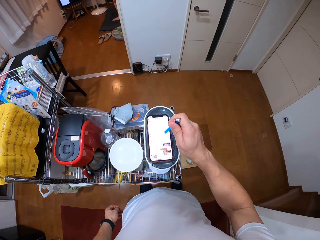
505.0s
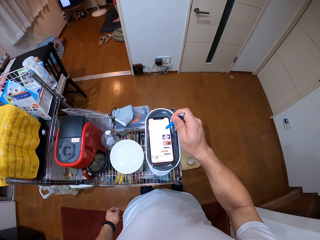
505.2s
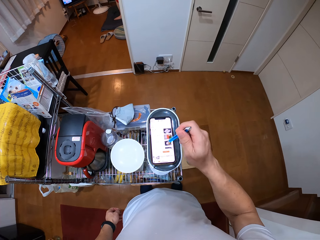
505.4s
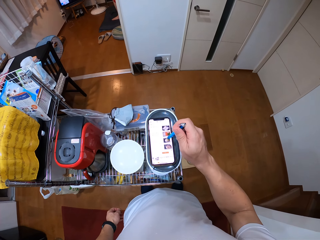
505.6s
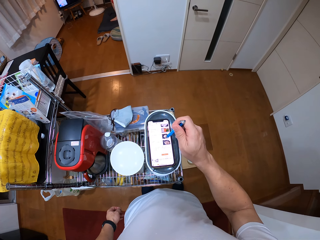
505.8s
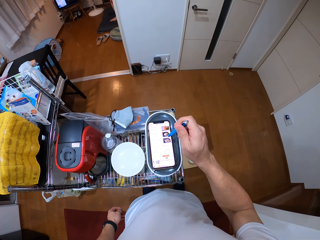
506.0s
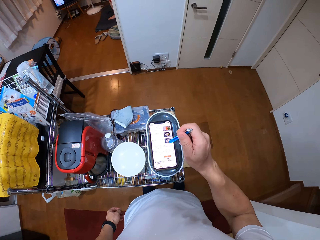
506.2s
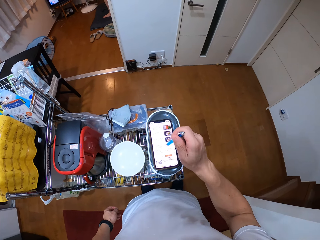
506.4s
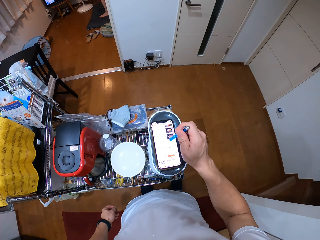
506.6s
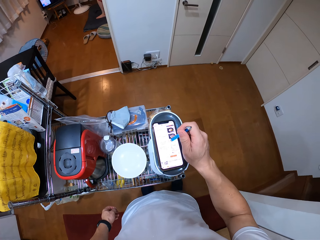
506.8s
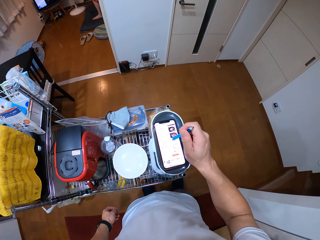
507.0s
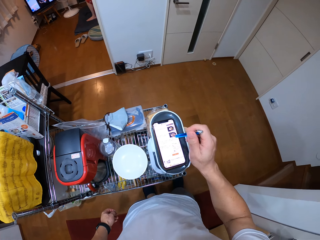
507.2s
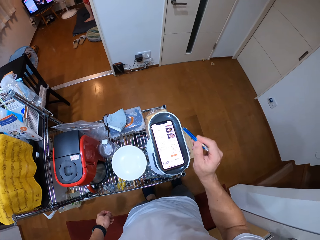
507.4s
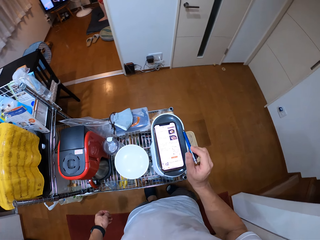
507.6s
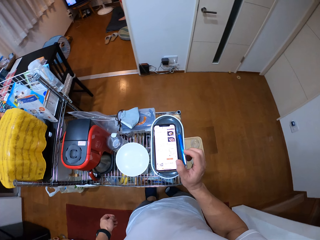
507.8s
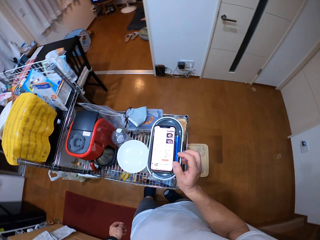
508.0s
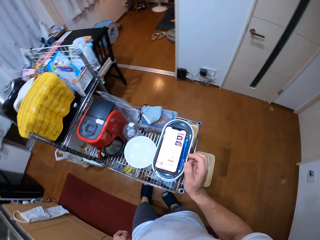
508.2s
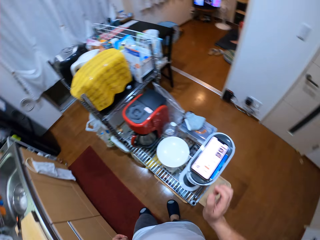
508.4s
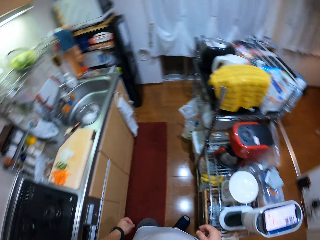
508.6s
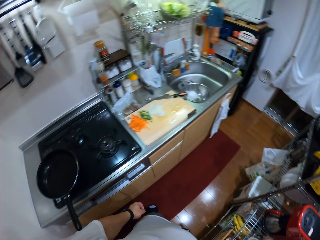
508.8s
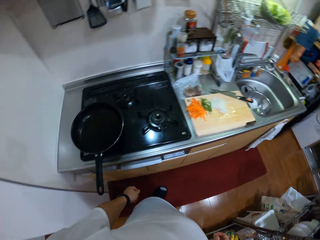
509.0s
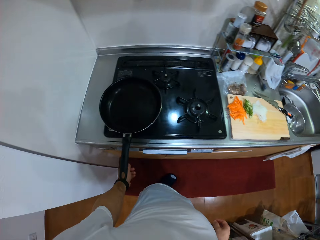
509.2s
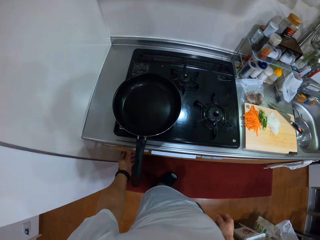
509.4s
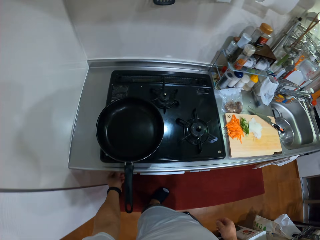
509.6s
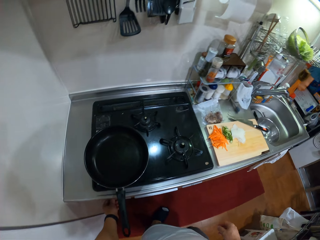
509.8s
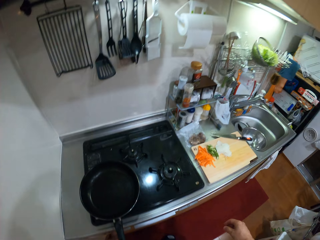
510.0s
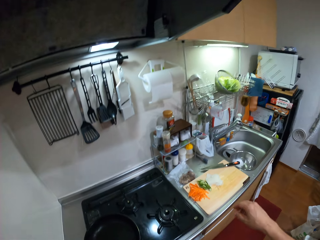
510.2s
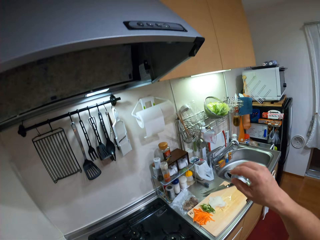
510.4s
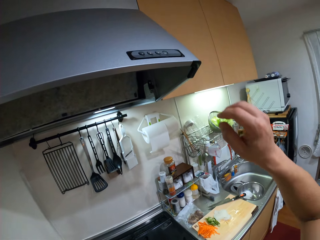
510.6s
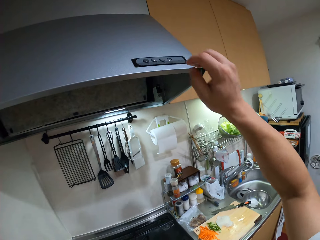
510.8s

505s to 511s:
The camera wearer operates a phone with the stylus pen. They place the stylus pen down. They make a step. They turn around. They look at the cooker. They turn on the cooker gas. They lift the right hand.

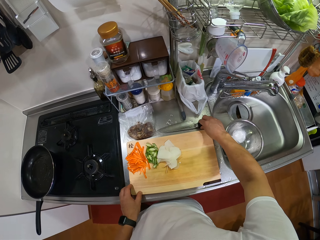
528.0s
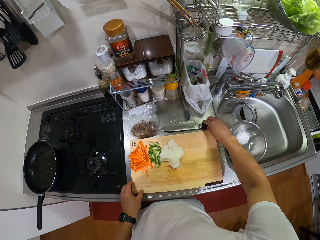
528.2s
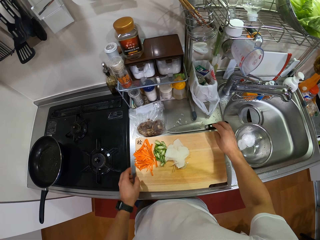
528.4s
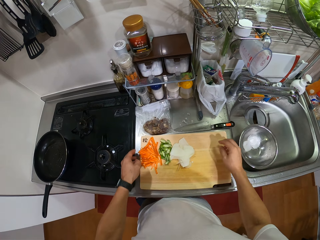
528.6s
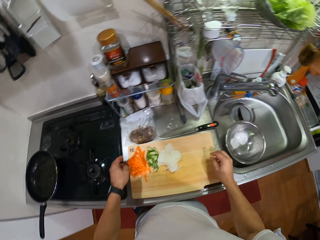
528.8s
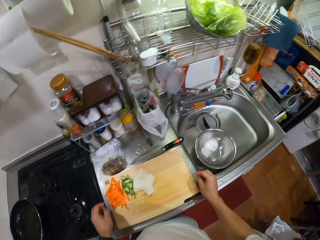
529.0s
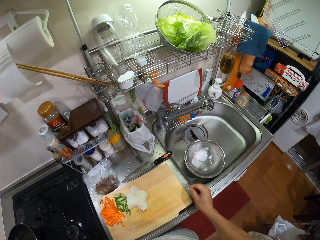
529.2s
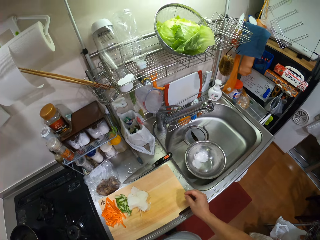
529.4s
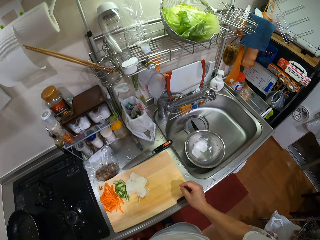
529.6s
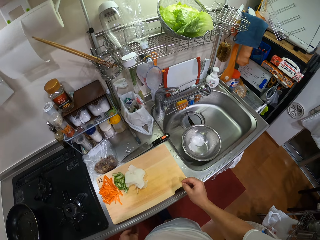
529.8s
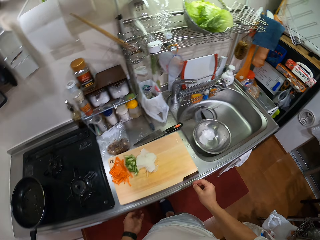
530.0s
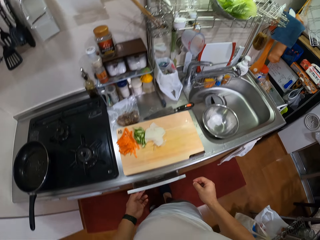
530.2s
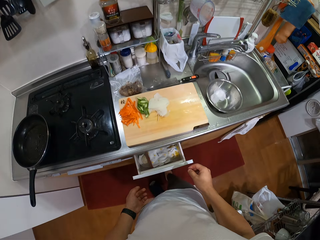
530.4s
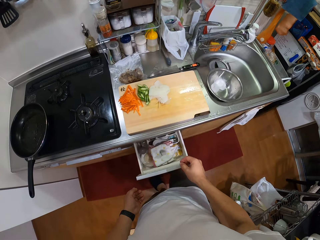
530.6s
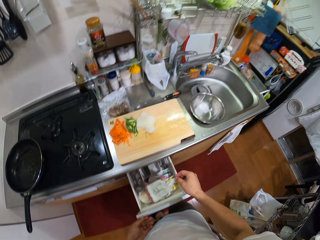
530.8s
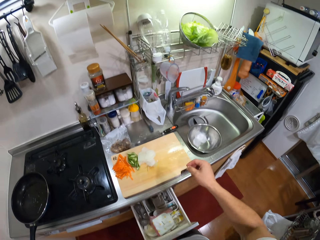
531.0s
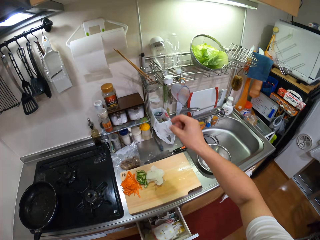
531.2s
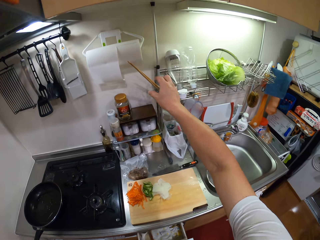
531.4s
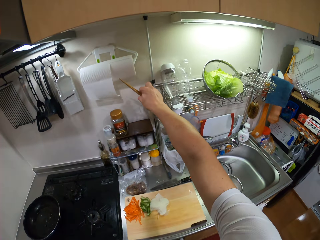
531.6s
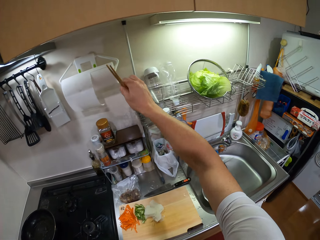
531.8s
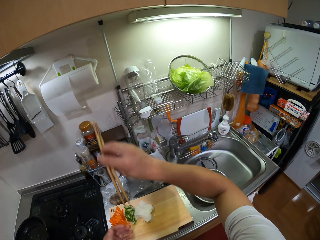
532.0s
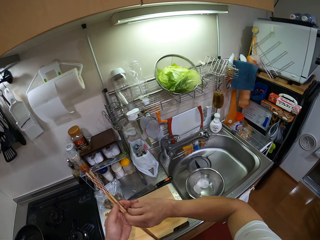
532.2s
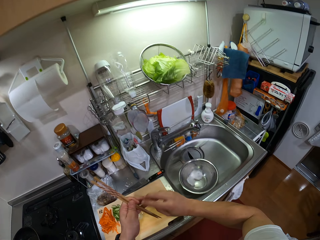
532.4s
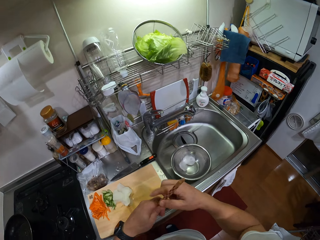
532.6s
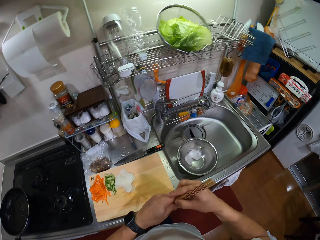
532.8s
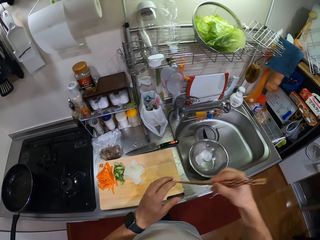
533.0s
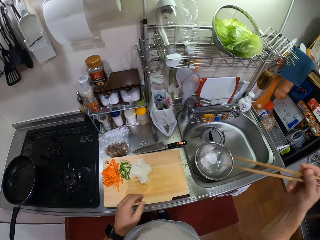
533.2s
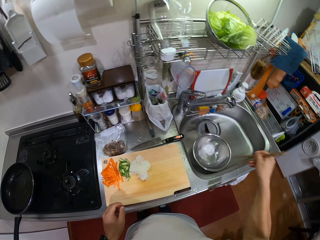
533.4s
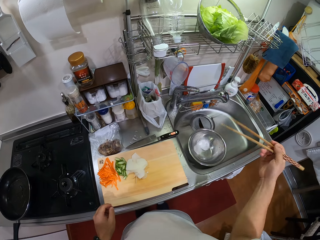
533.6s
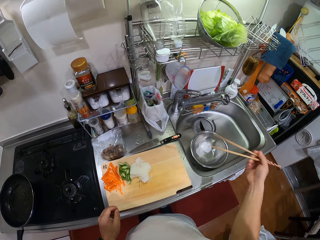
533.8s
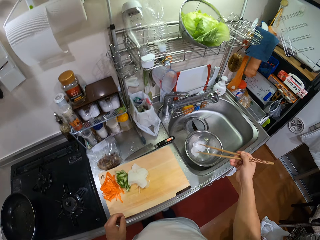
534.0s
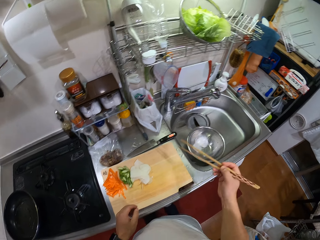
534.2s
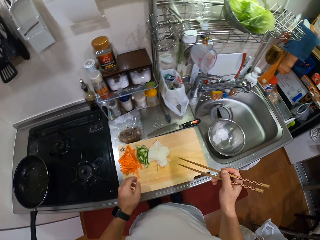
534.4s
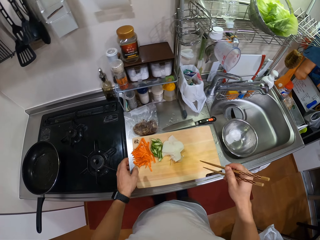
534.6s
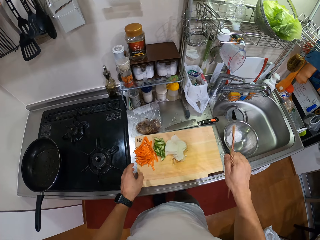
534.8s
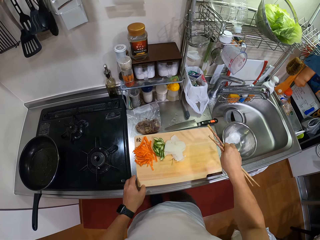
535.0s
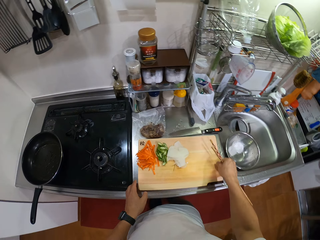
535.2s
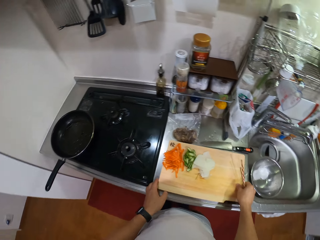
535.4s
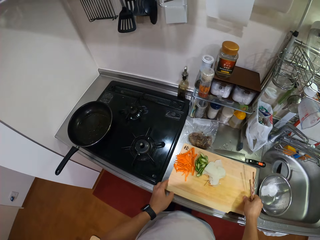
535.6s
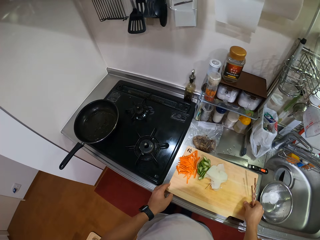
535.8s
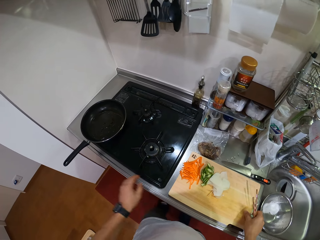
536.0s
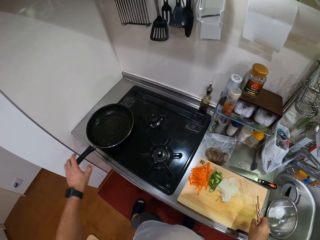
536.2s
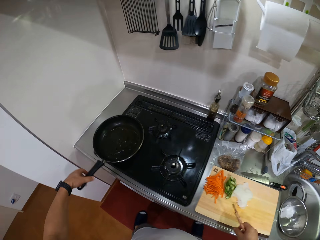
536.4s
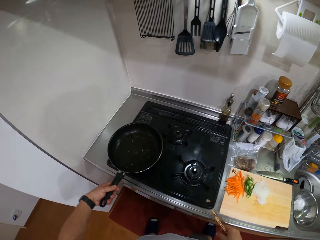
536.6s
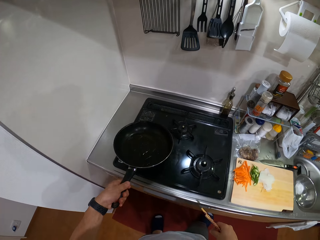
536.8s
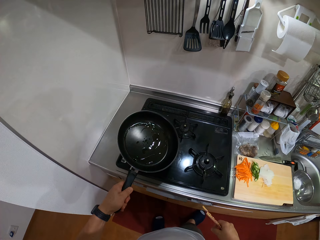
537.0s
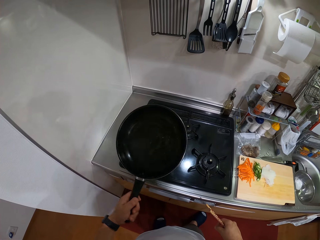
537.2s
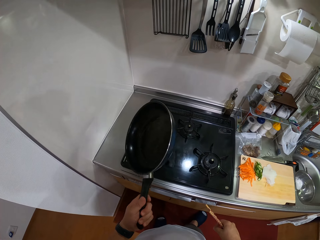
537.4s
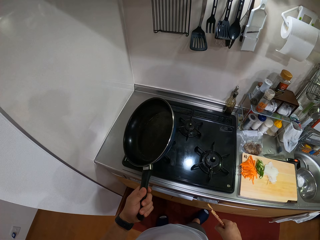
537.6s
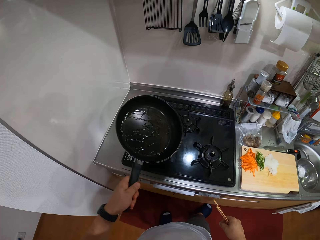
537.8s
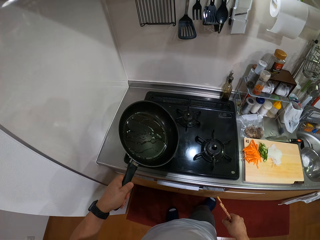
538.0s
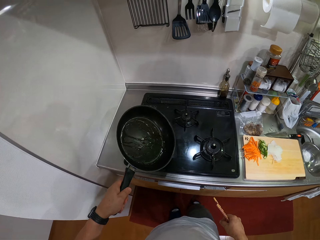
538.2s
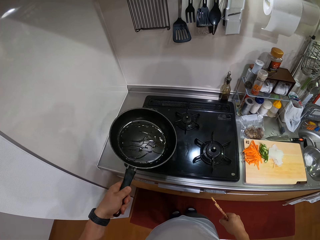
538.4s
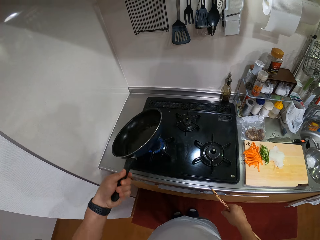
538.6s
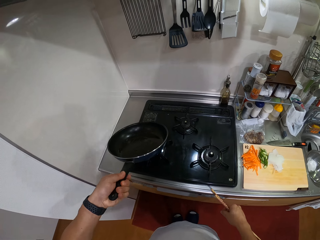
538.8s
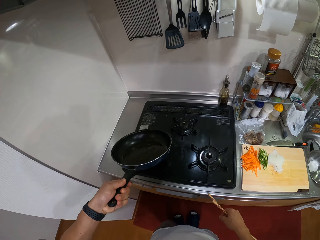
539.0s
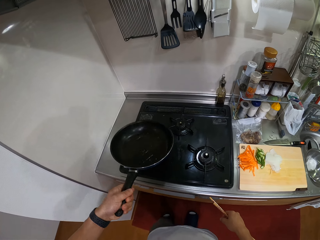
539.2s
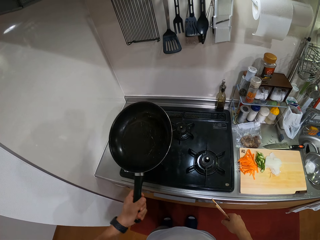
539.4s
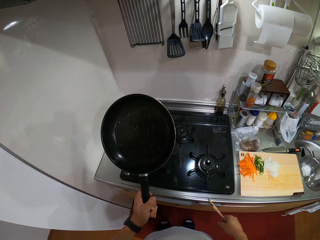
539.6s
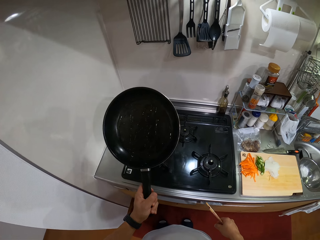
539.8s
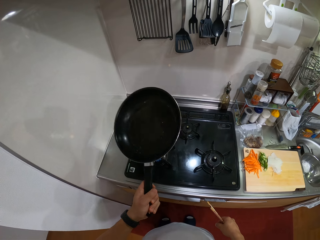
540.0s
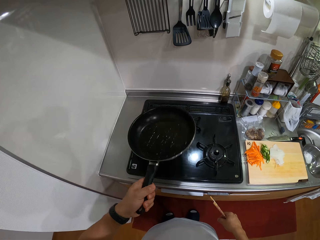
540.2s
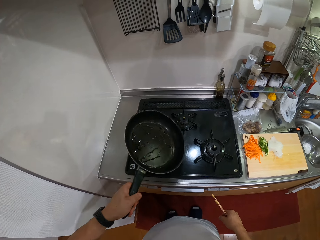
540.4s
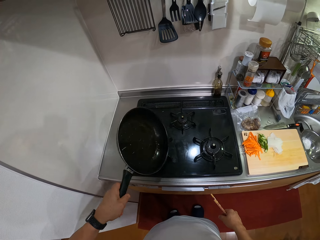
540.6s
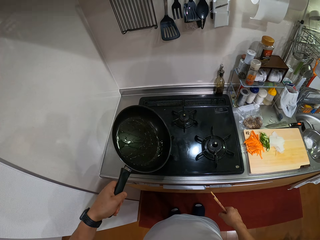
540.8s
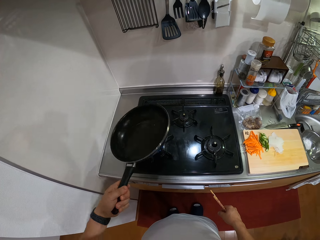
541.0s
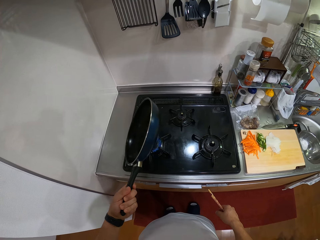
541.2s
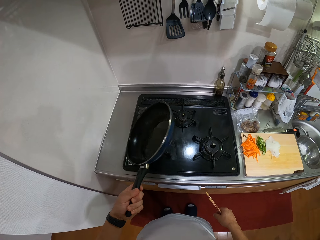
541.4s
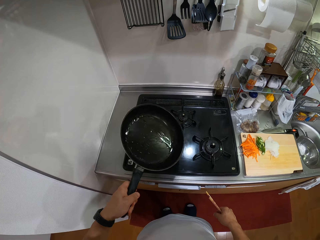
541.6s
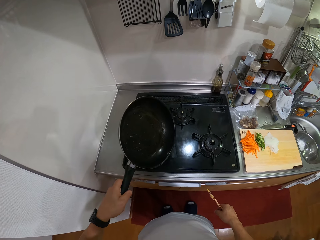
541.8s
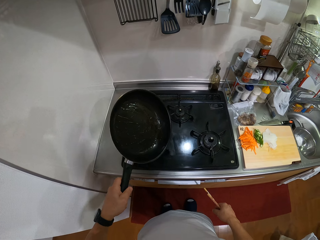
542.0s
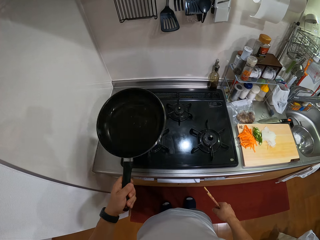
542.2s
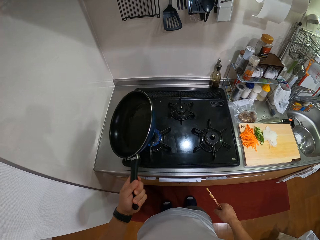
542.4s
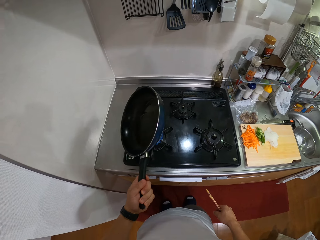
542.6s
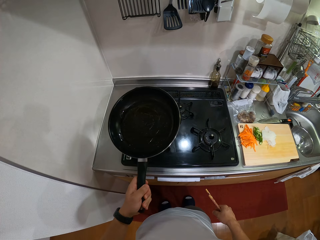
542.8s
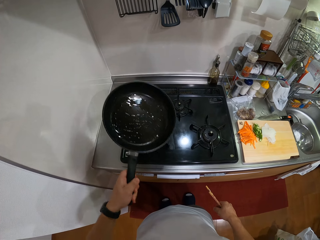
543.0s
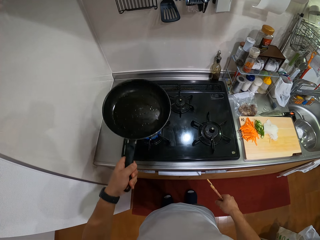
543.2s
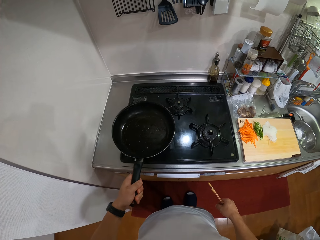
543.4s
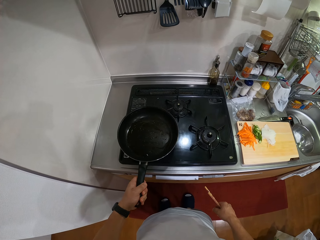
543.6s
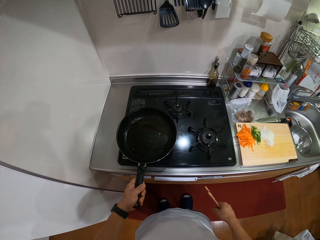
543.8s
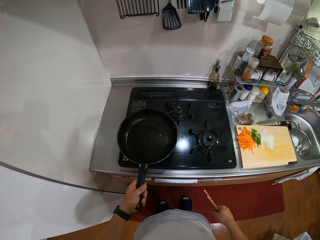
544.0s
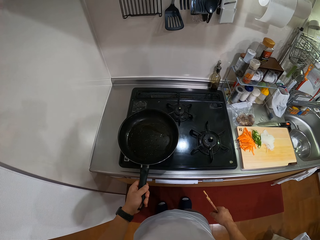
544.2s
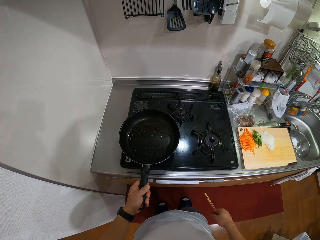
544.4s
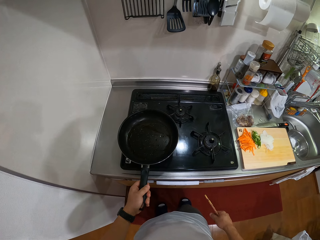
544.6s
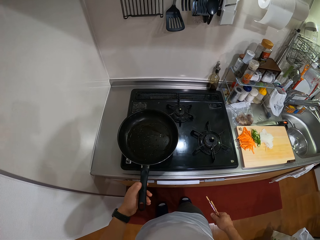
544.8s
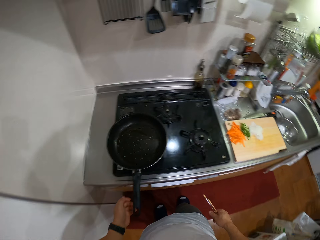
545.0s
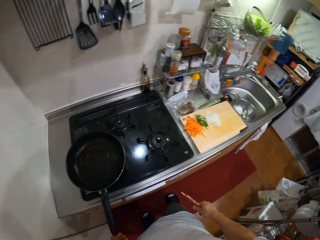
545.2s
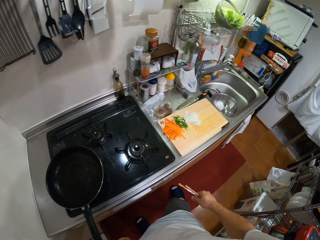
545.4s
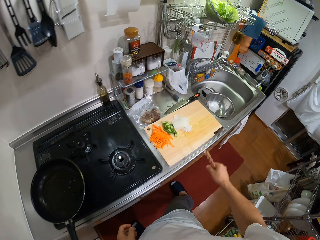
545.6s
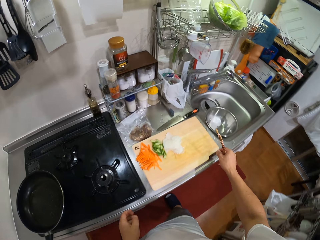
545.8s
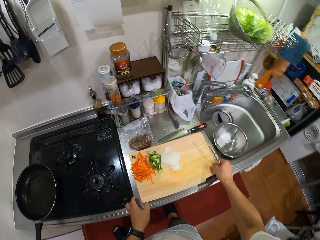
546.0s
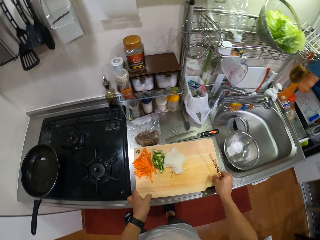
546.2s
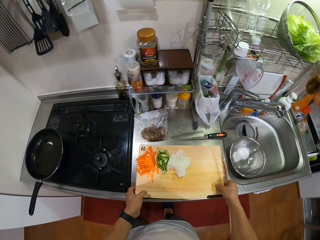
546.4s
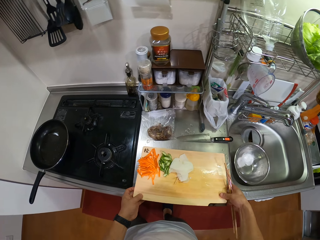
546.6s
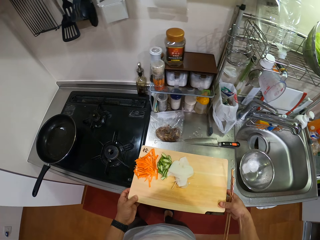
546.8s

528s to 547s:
The camera wearer places the knife on the sink table. They move both hands. They look around. They look at the chopping board. They open the cabinet drawer. They lift the right hand. They close the drawer. They take chopsticks from a holder. They move the chopsticks. They hold the chopsticks well. They shake the chopsticks. They hold the chopping board. They move the chopping board. They look around. They move the left hand. They hold the frying pan handle. They lift the frying pan. They spread oil in the frying pan. They shake the frying pan. They put the frying pan on the cooker gas. They move the left hand from the cooker. They look around. They make a step. They take the chopping board.
